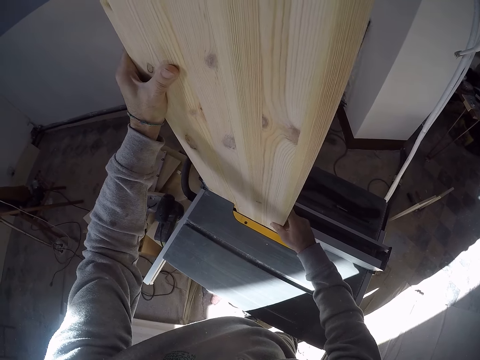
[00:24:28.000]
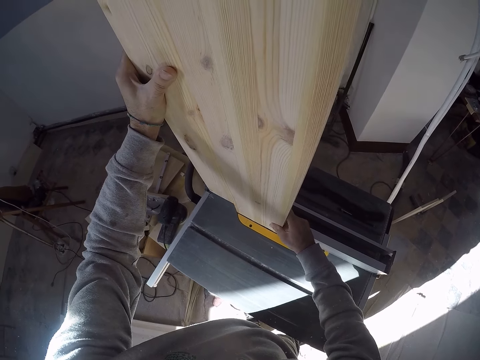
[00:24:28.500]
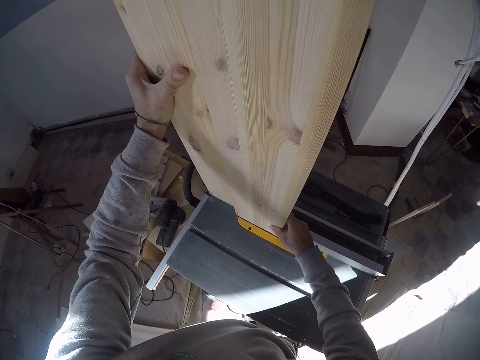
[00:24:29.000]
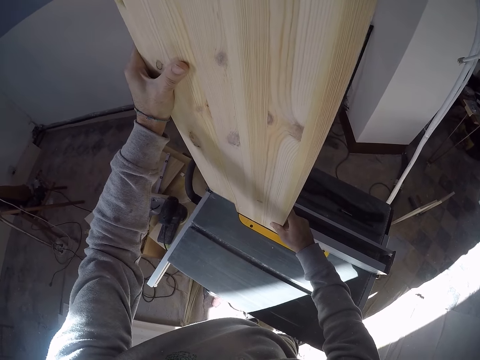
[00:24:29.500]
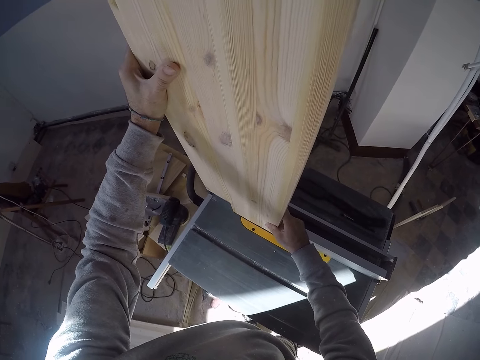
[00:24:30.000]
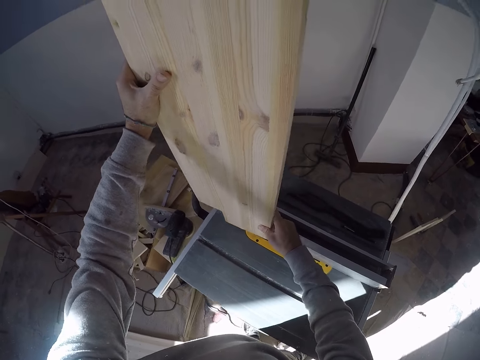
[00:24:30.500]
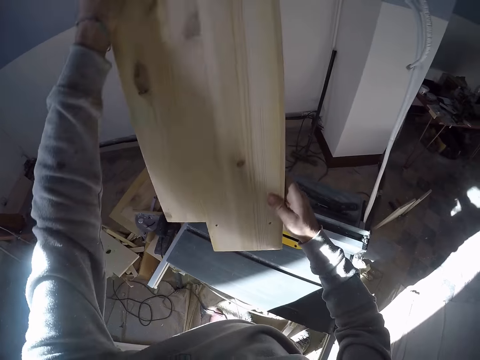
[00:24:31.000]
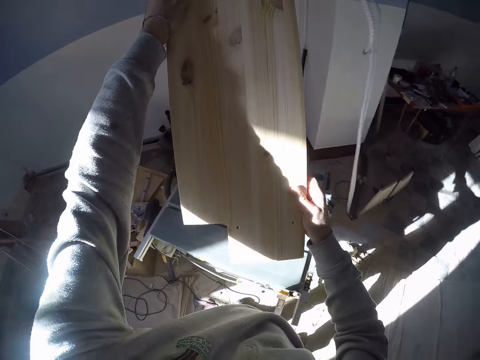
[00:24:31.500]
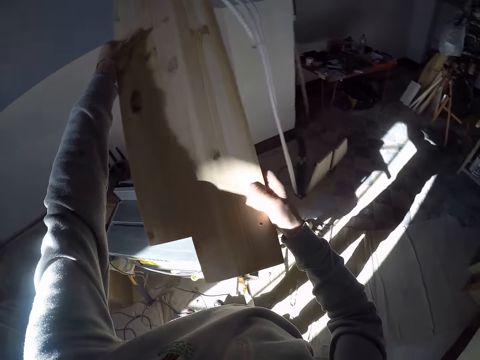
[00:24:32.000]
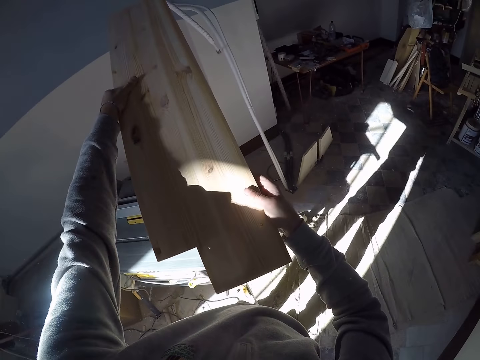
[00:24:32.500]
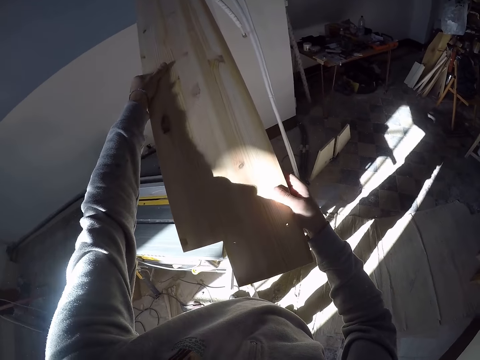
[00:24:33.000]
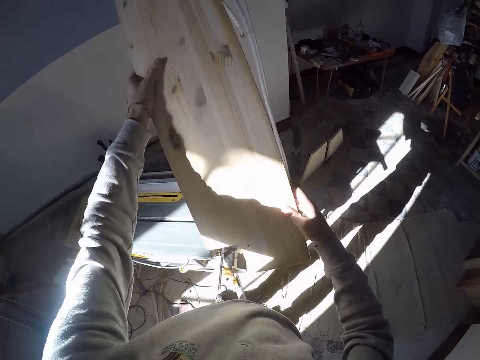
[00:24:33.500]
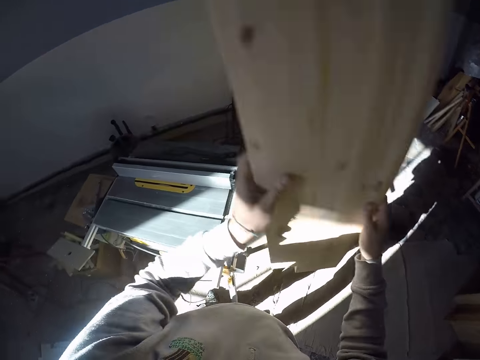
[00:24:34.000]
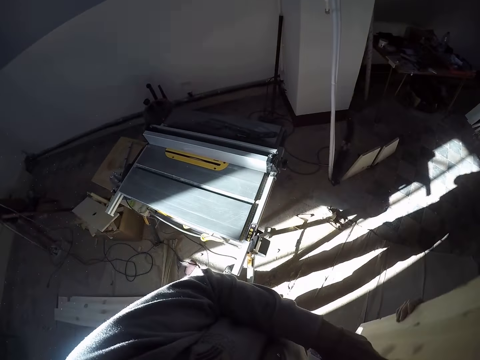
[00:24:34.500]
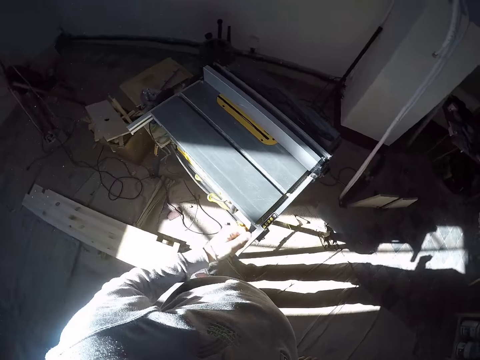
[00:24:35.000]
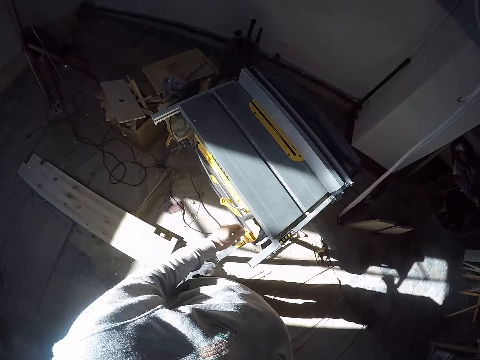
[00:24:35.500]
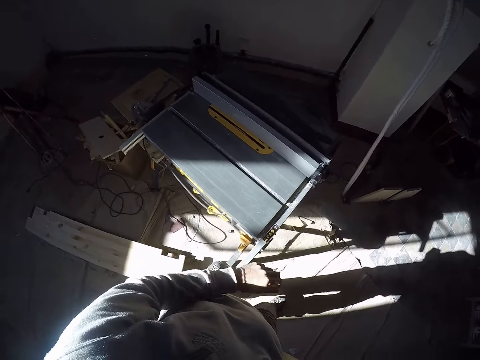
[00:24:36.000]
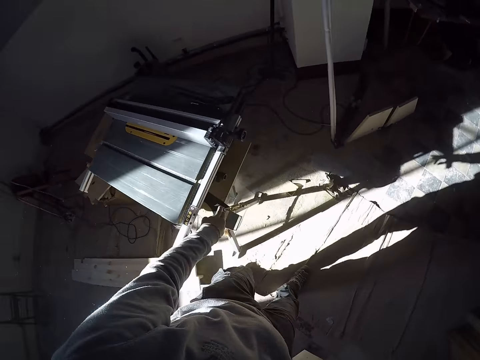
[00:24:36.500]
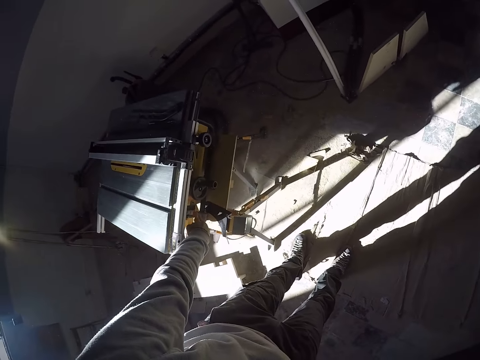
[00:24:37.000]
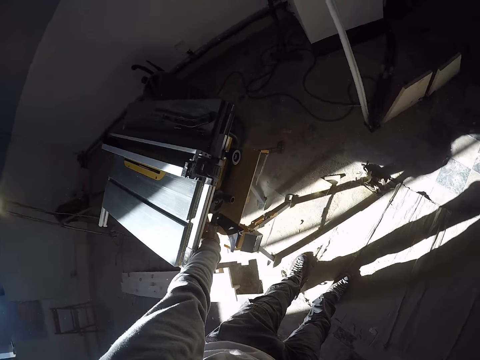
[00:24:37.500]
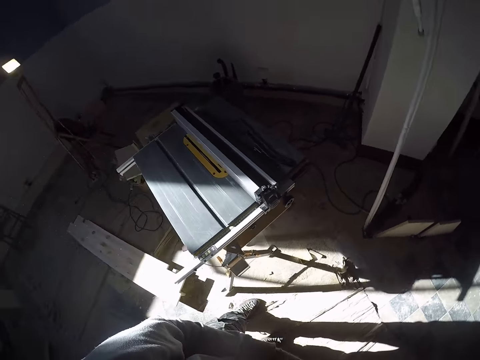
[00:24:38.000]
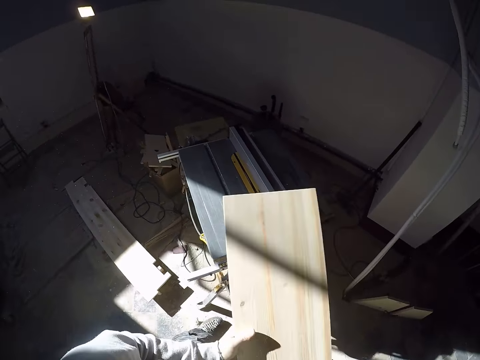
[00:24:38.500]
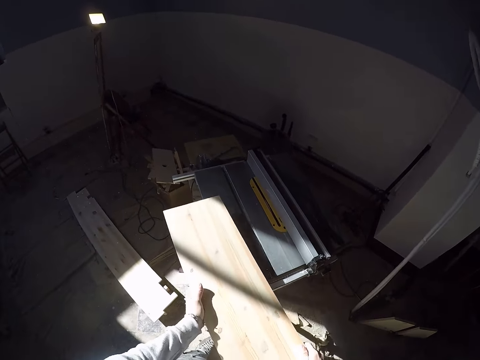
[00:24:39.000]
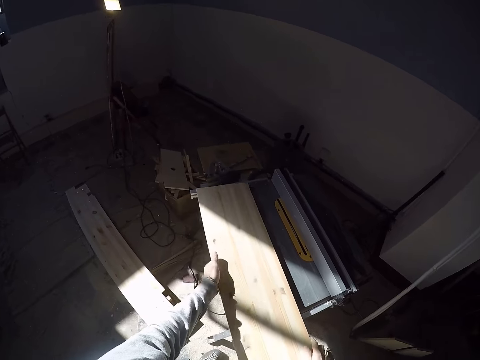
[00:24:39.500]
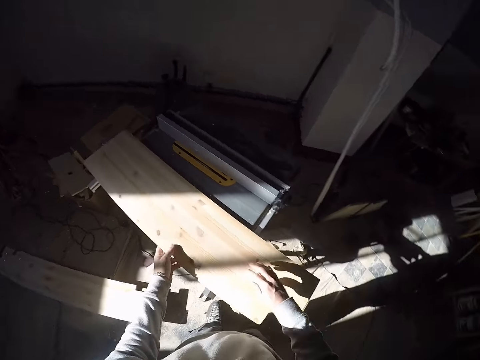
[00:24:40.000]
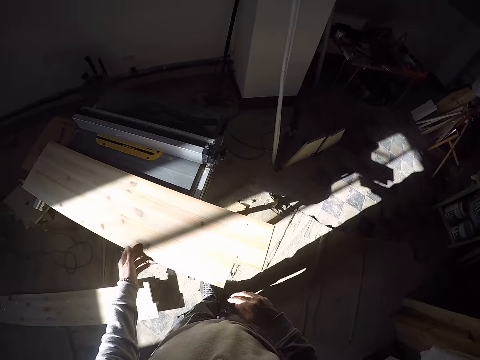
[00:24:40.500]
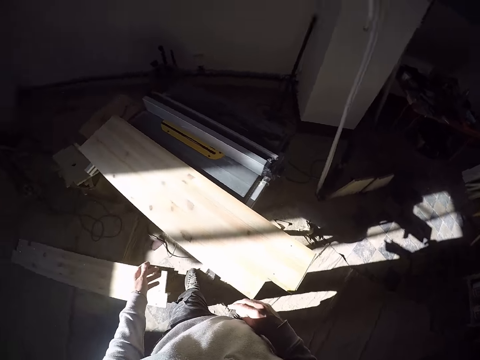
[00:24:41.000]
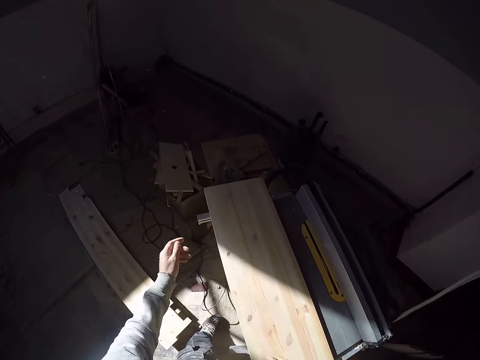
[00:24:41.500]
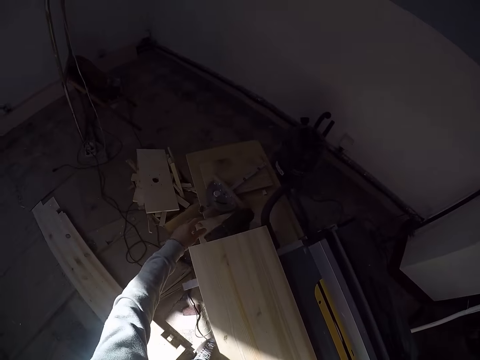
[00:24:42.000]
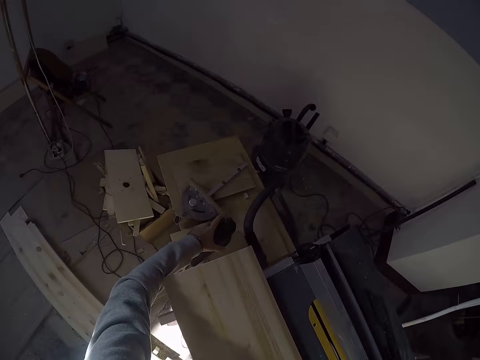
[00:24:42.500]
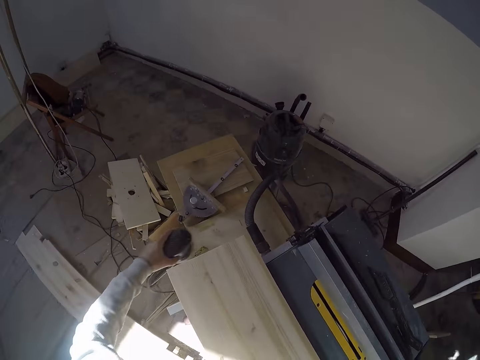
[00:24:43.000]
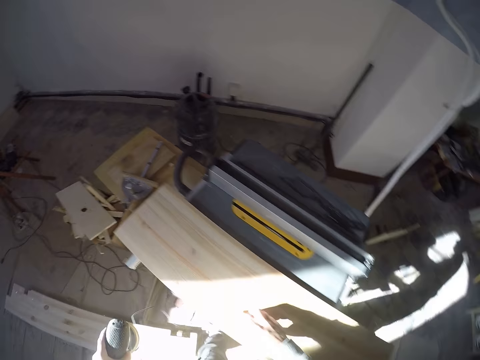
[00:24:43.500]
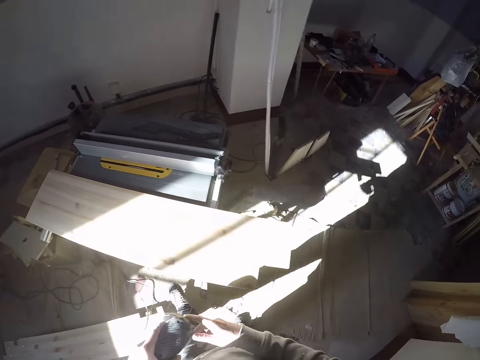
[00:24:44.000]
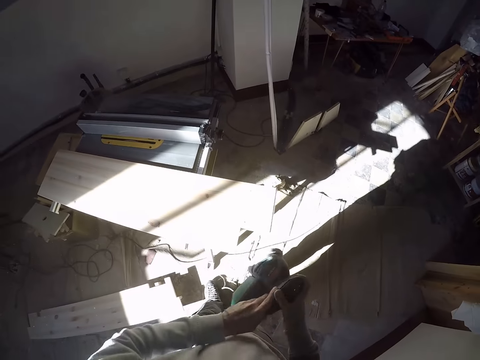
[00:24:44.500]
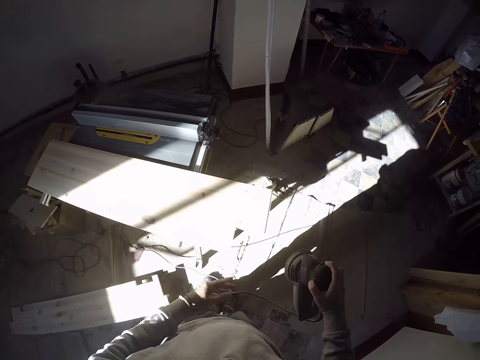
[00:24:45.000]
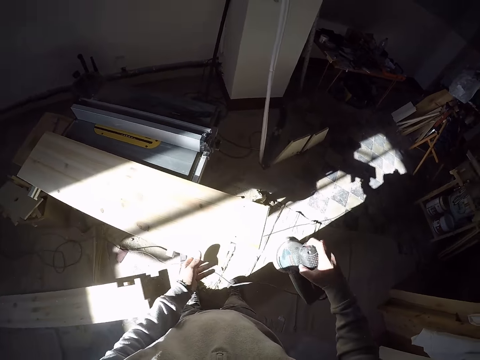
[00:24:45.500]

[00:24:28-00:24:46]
The camera wearer lifts the wood from the wood cutter with both hands. He removes his left hand from the wood. He touches something. He switches off the wood cutter with his left hand. He places the wood on the wood cutter with both hands. He removes both hands from the wood on the wood cutter. He picks an orbit sander on a table with his left hand. He passes the orbit sander to his right hand with his left hand.

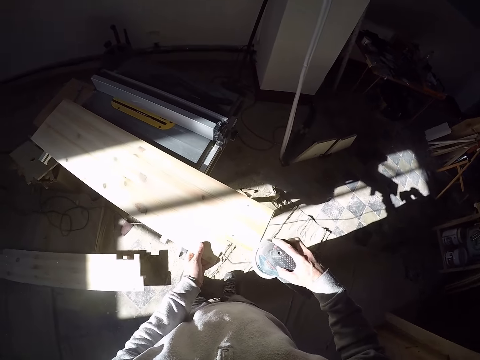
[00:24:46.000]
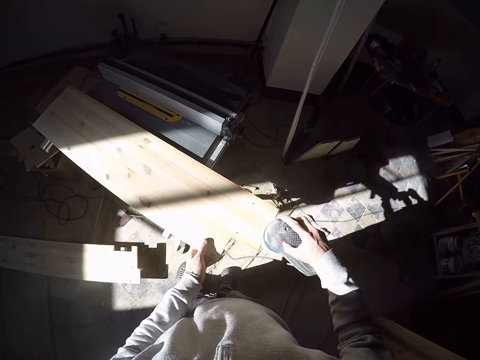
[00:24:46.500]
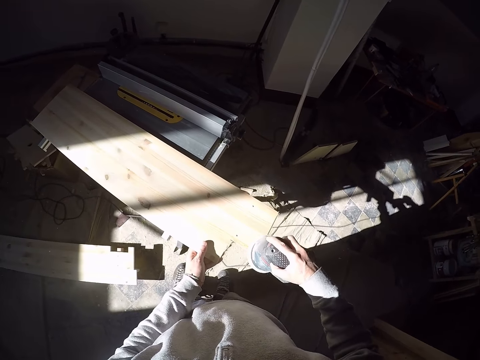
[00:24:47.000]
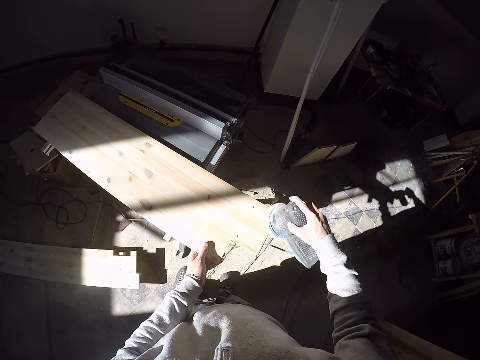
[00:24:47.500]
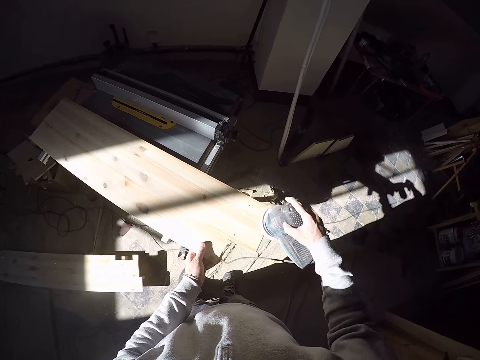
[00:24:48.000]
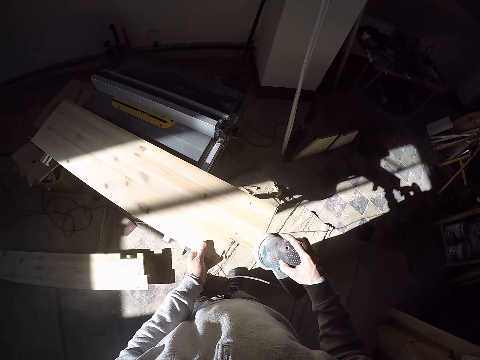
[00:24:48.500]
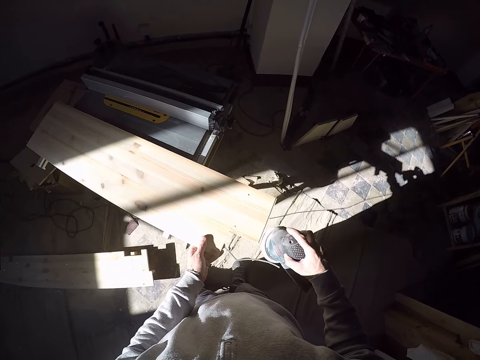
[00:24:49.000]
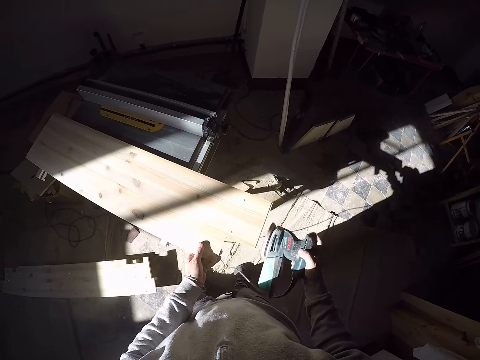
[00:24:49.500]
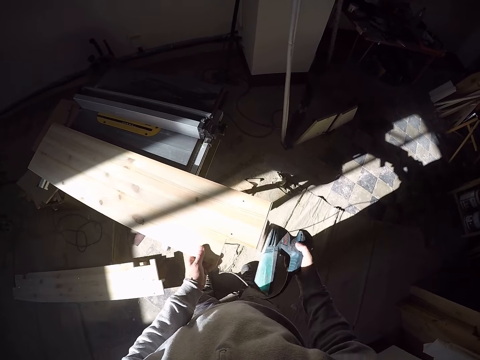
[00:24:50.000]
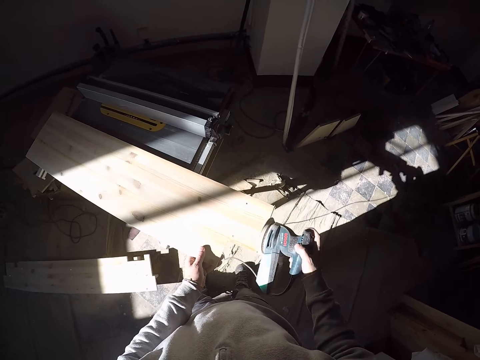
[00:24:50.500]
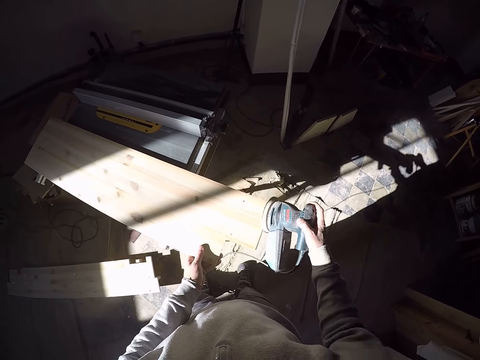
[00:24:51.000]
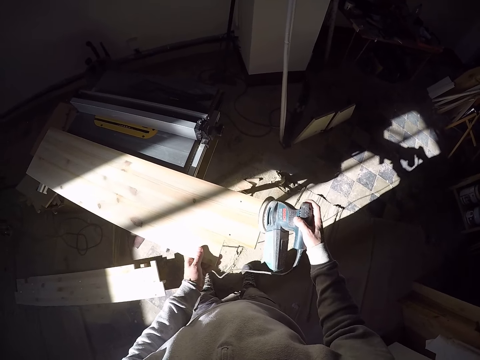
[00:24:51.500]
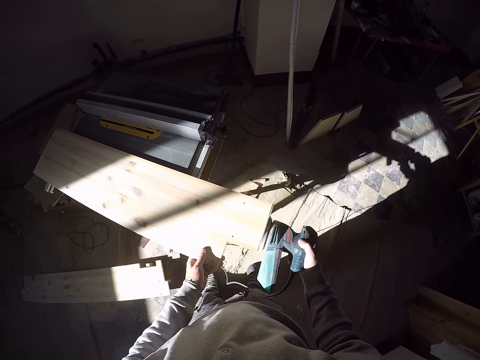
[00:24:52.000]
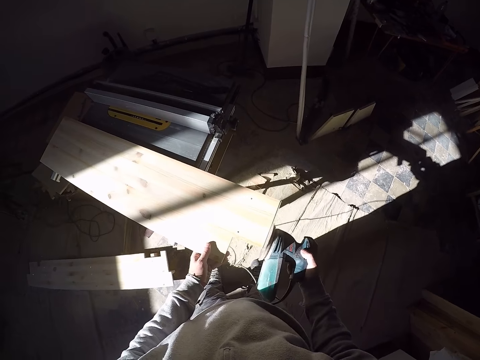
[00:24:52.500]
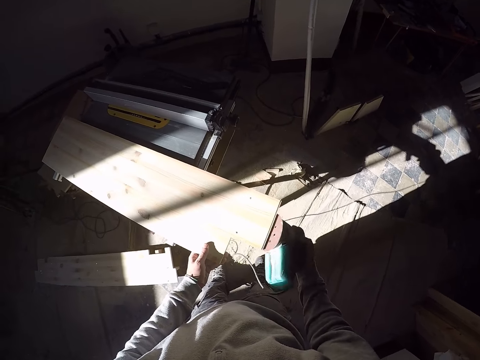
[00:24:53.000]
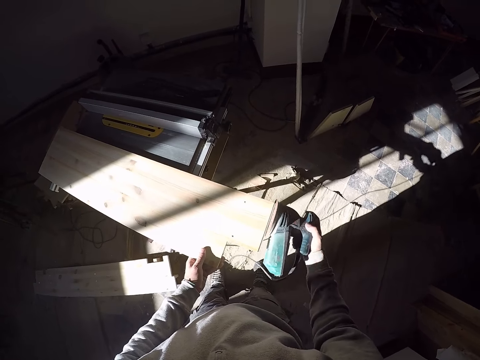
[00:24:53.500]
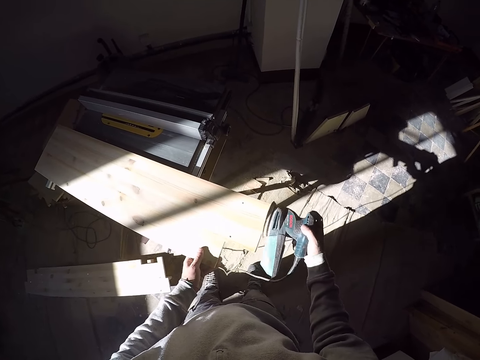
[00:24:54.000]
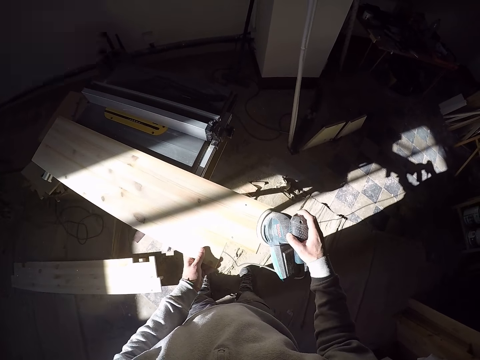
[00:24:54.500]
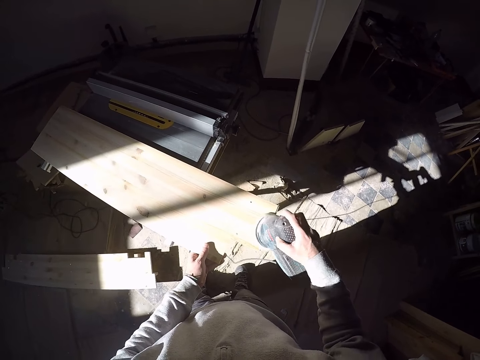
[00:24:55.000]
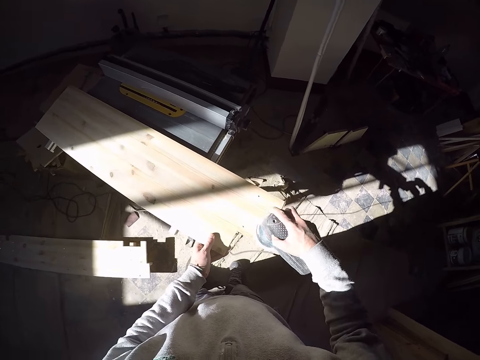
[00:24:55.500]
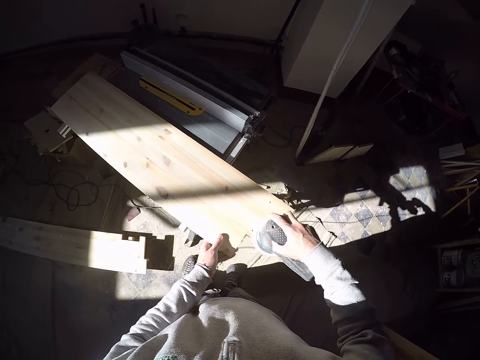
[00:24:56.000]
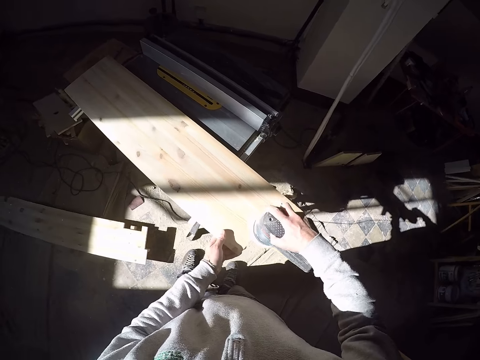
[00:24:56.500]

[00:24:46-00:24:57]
The camera wearer holds the wood on the wood cutter with his left hand. He smoothens the piece of wood with the sanding machine. He places the orbit sander on the wood on the wood cutter with his left hand.
